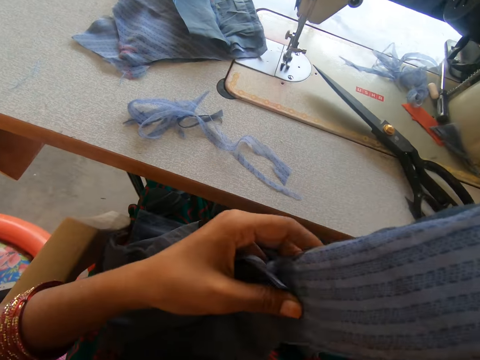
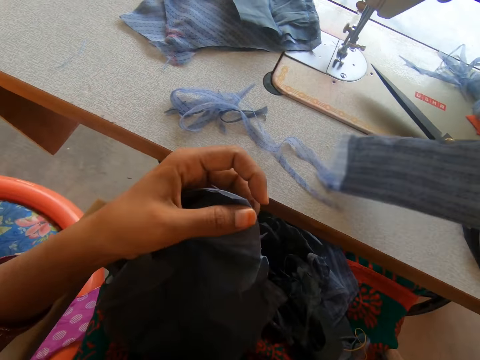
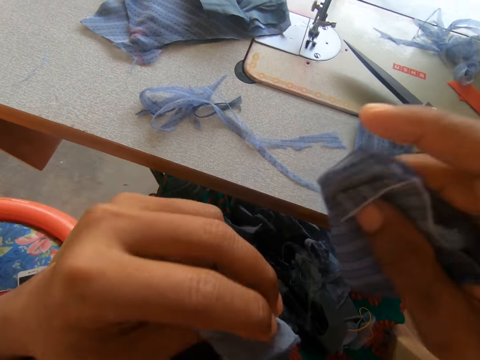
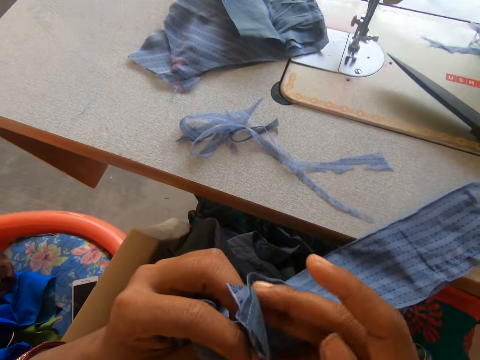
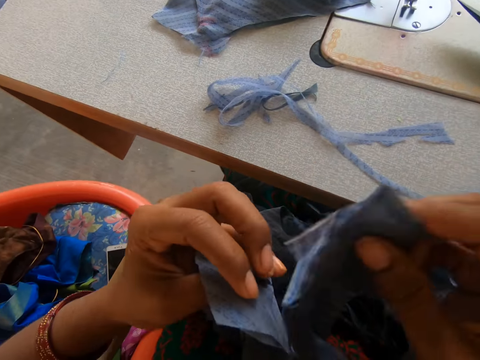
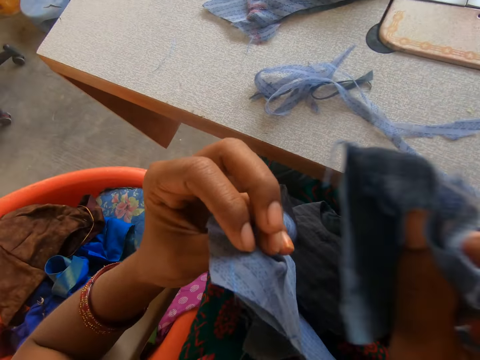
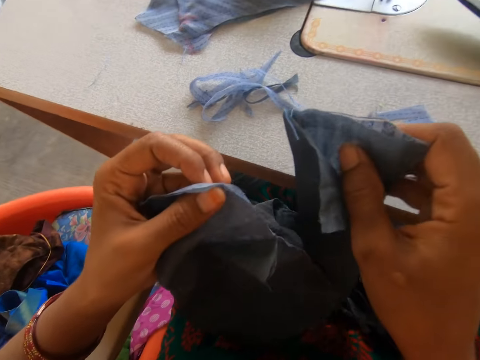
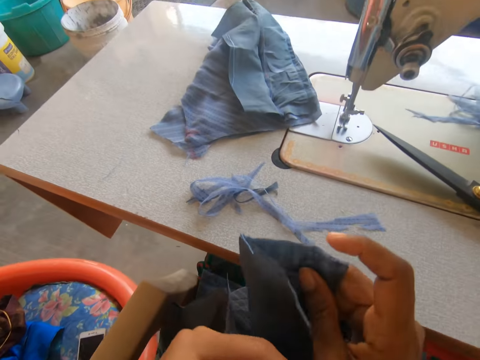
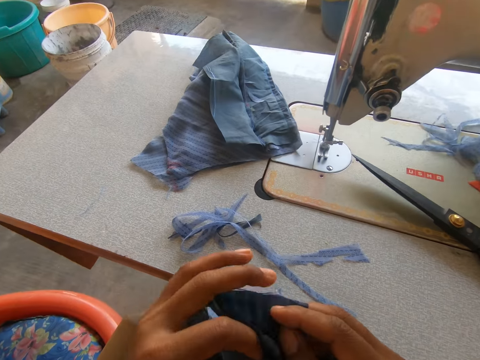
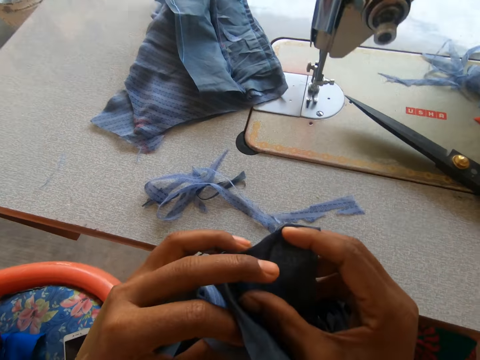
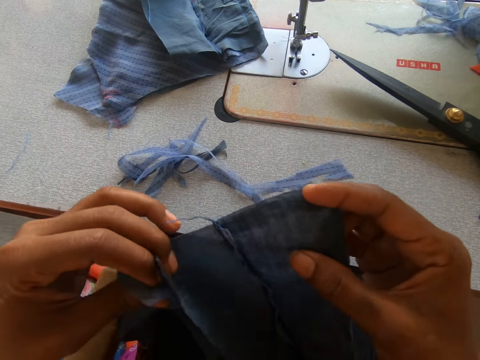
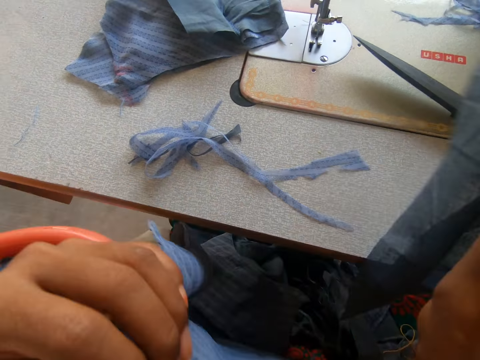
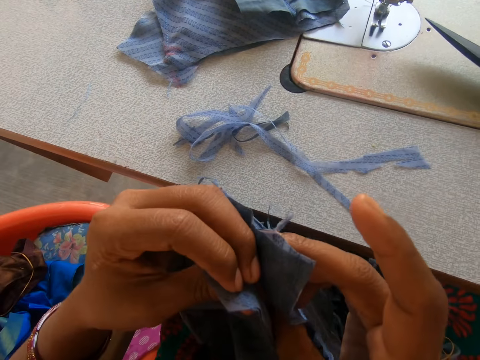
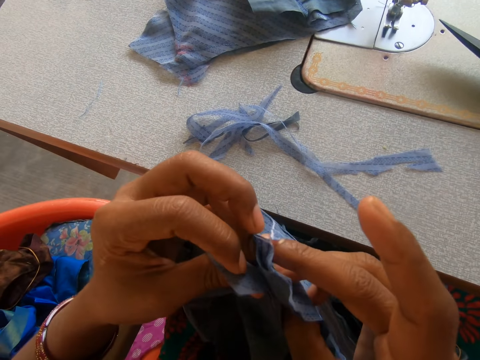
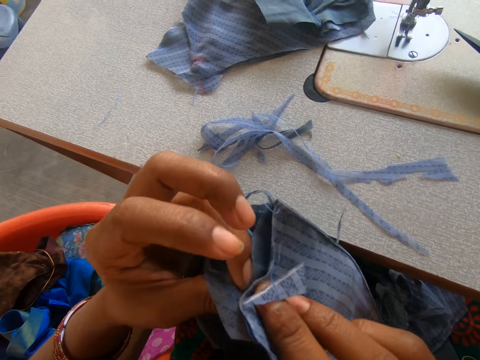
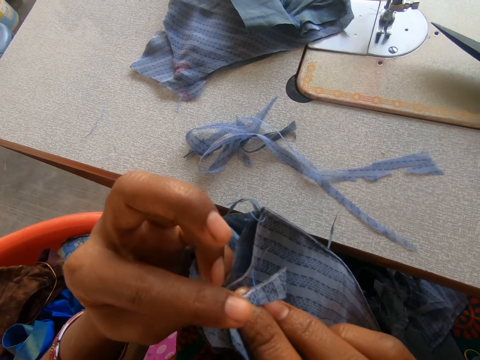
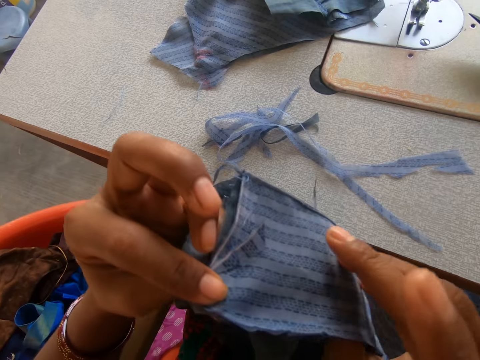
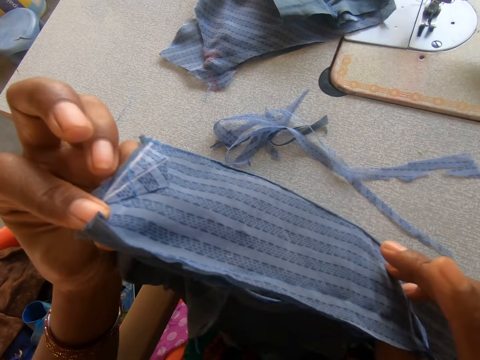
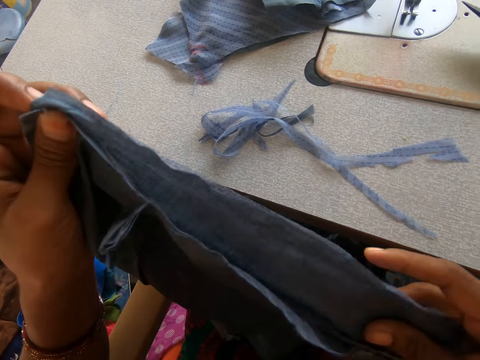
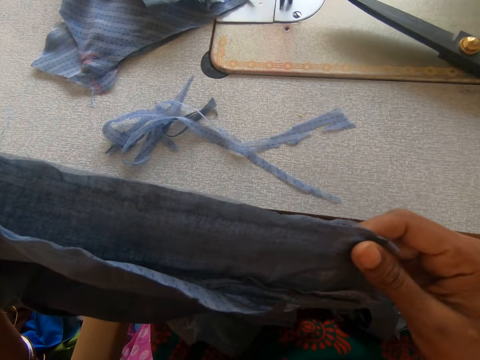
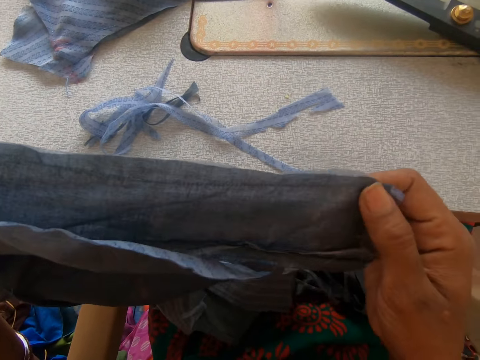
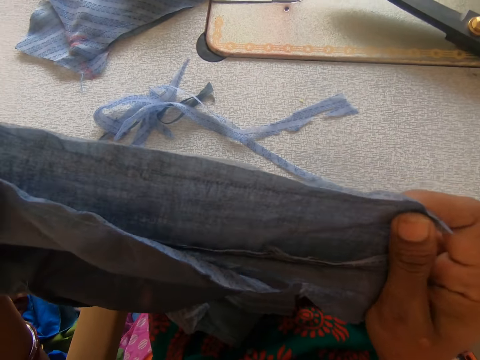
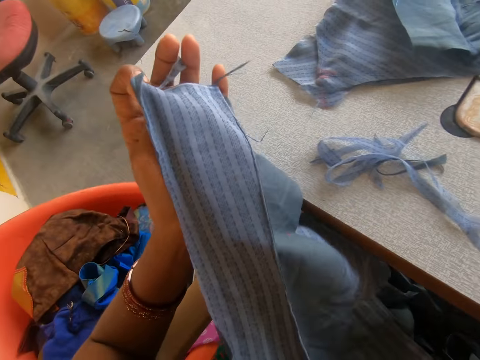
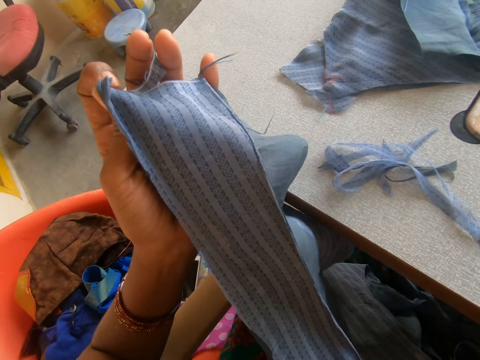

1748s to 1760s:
The camera wearer puts the garments in her hands together.

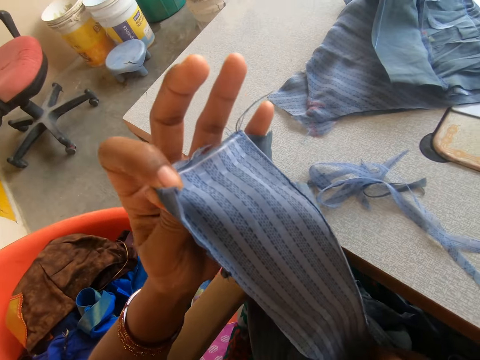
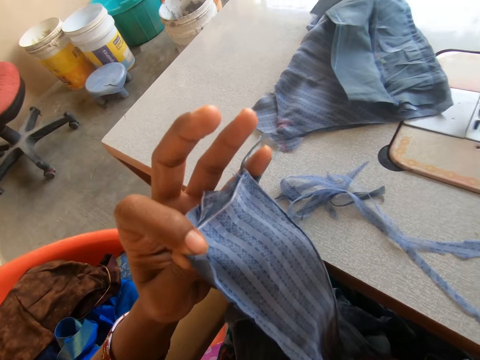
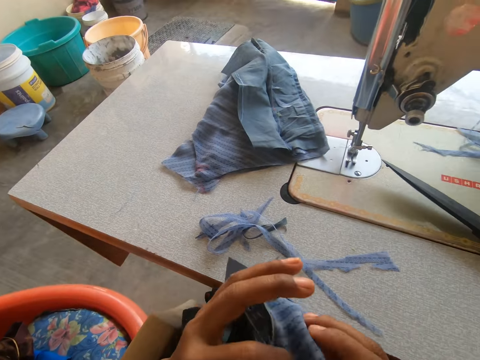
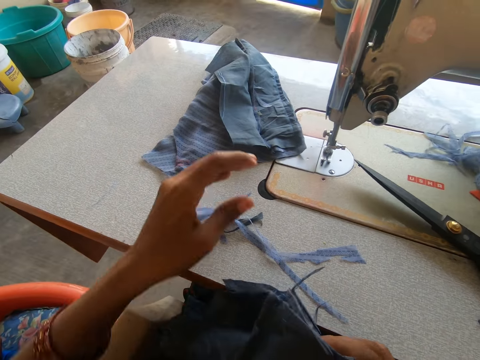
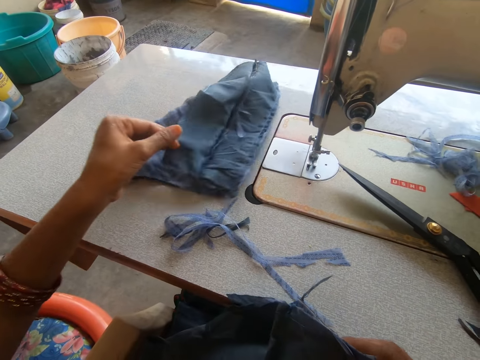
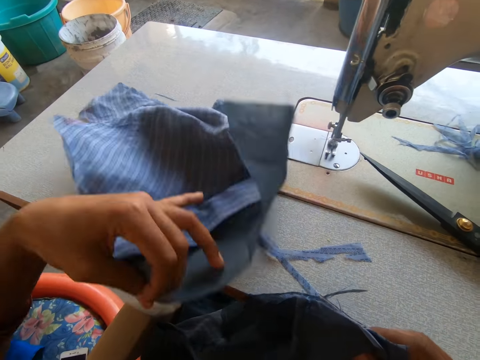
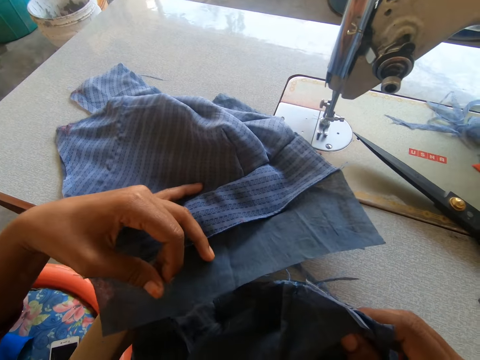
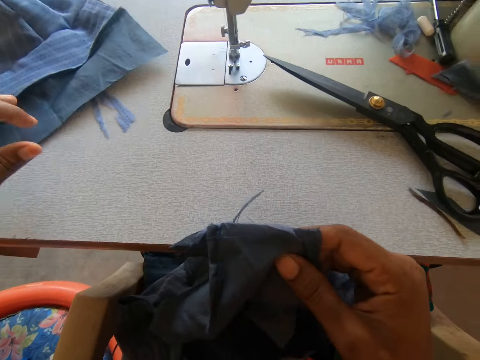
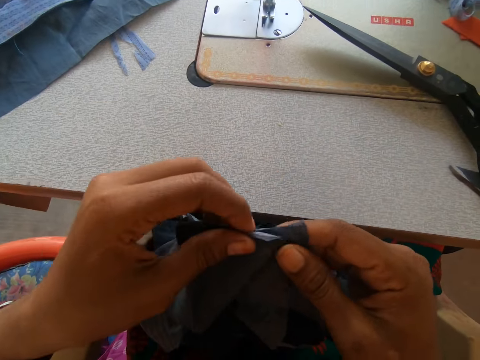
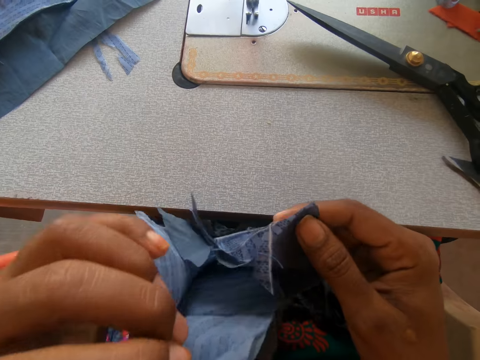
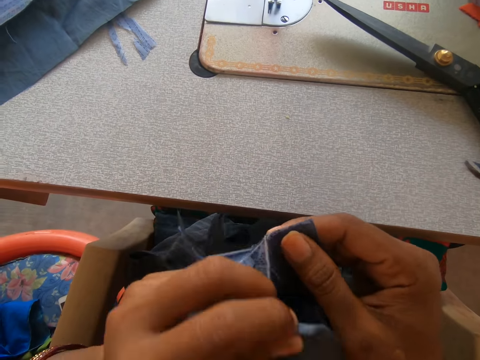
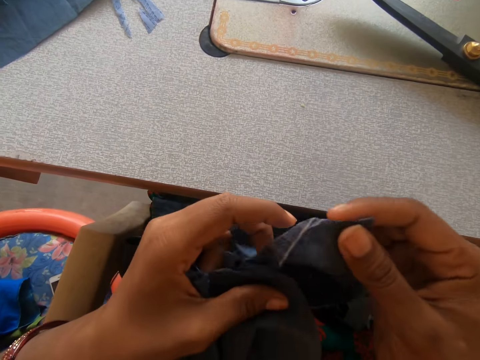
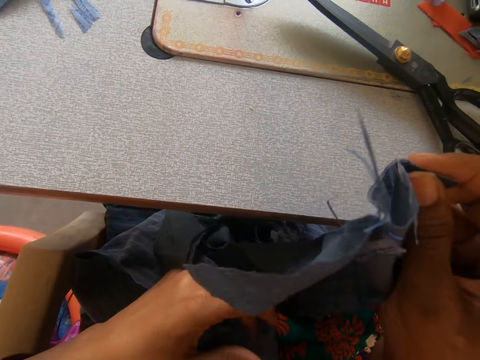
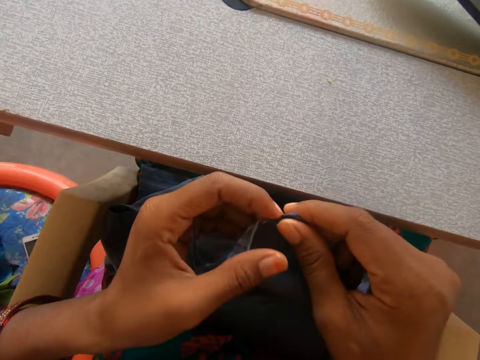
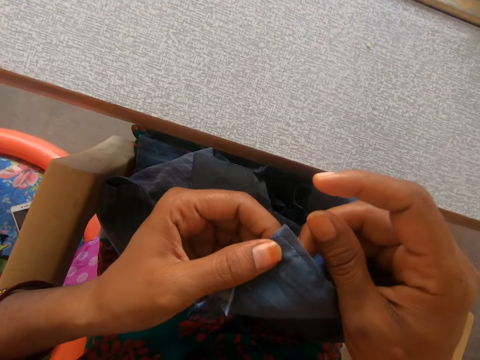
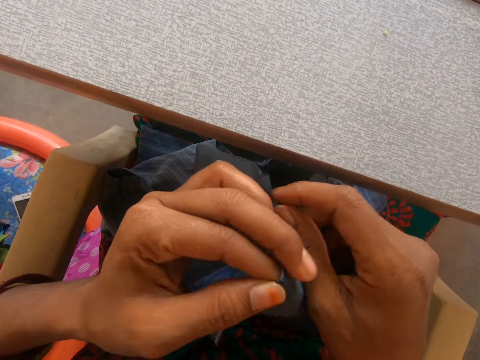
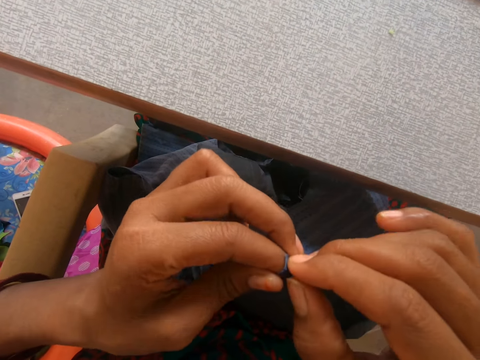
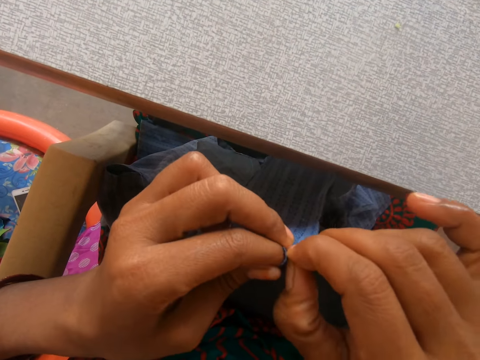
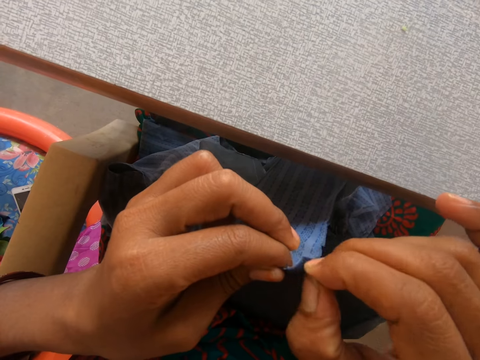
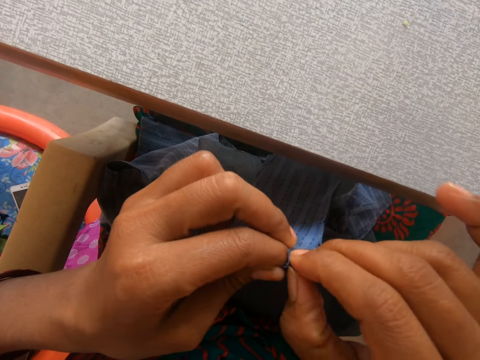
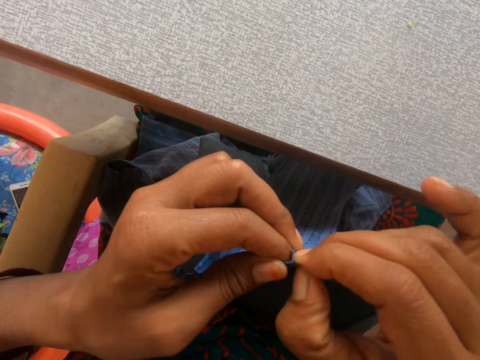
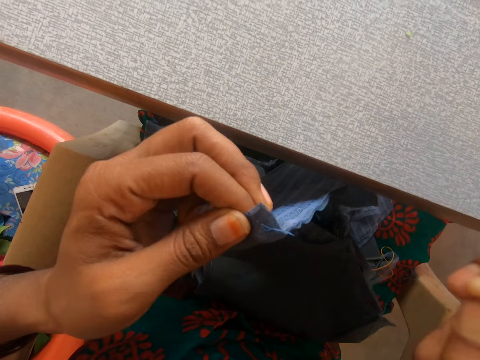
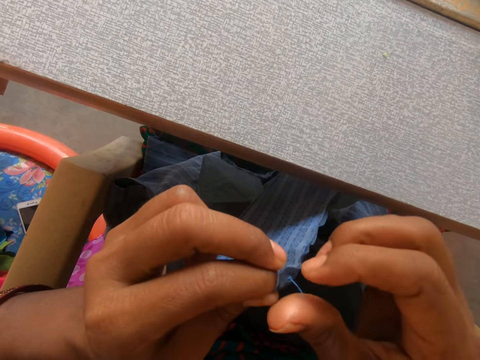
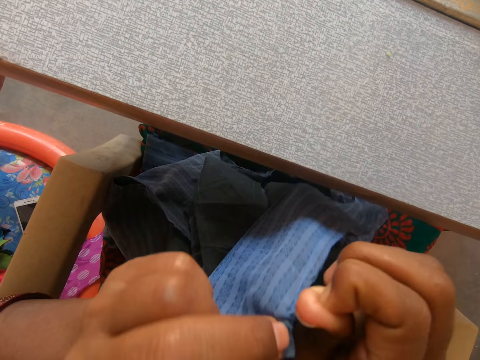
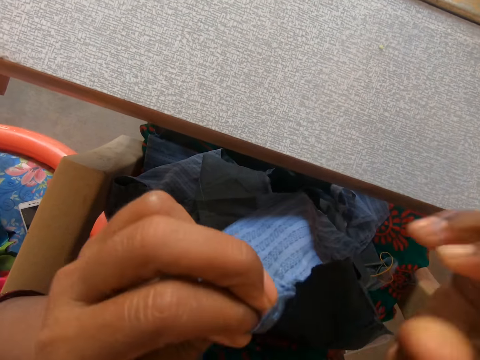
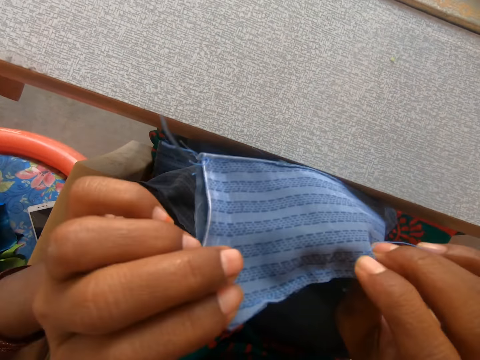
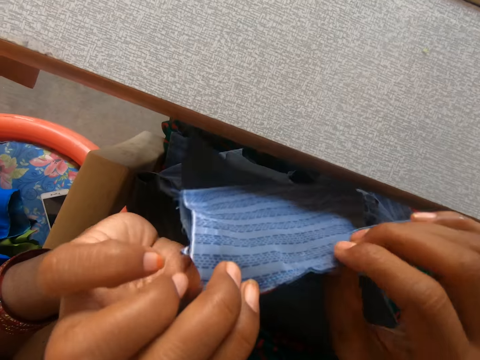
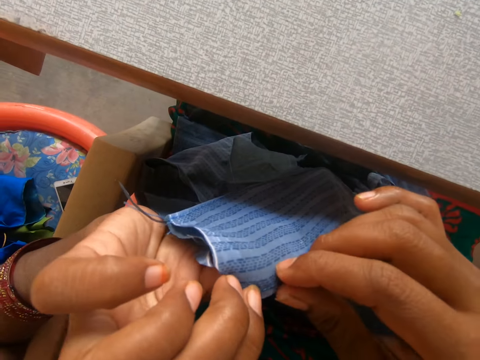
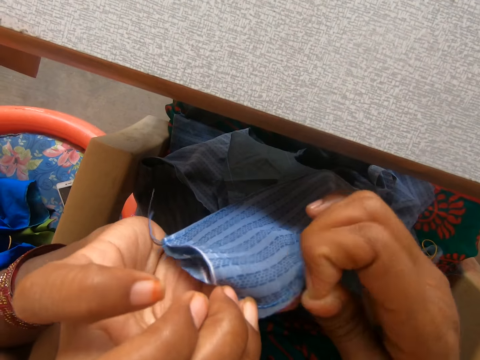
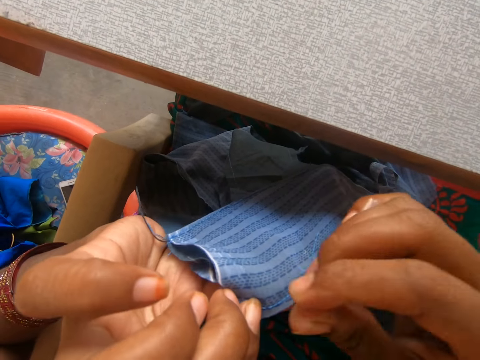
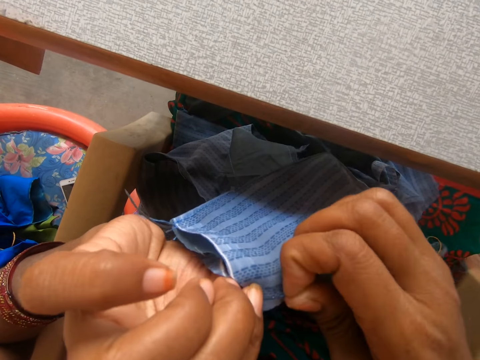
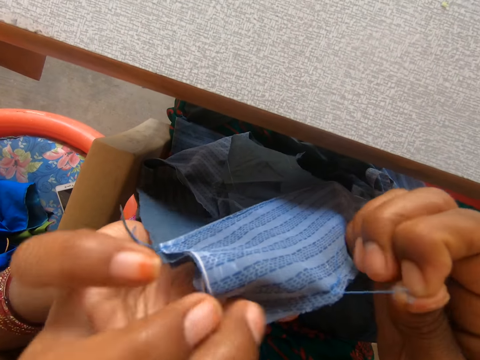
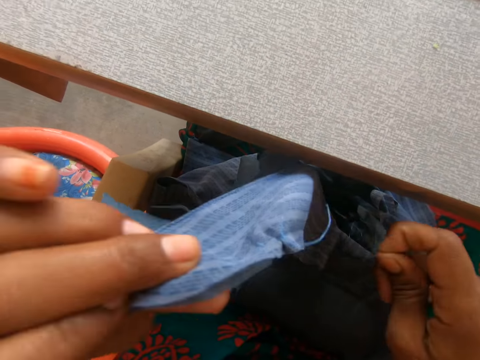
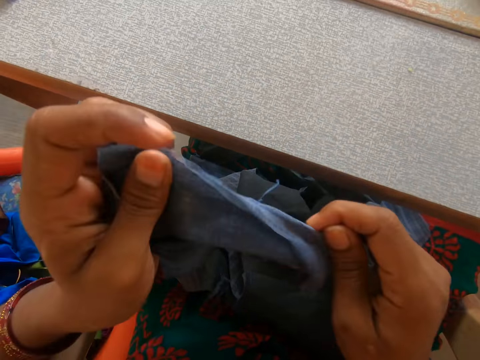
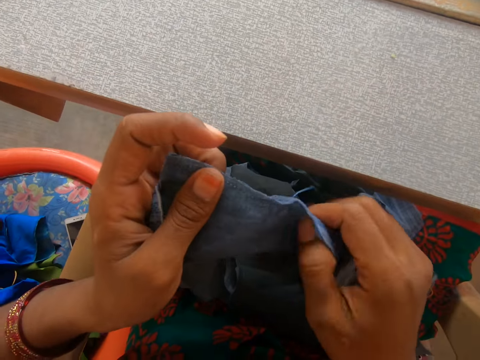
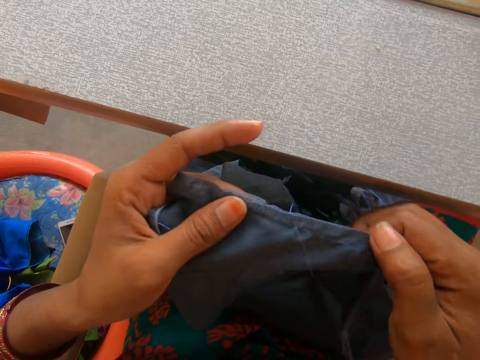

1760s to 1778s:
The camera wearer unfolds a garment on the sewing machine. She checks the cloth on the sewing machine with her left hand. She puts the garments in her hands together. She loosens the thread on the cloth with her right hand. She pulls the thread on the garment.
